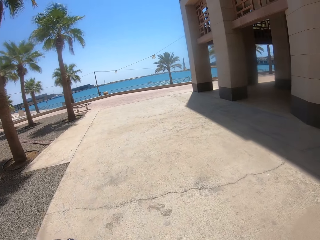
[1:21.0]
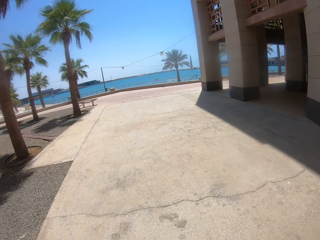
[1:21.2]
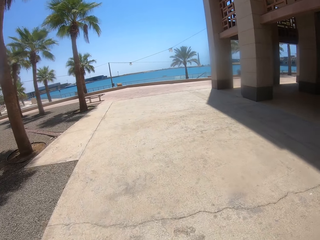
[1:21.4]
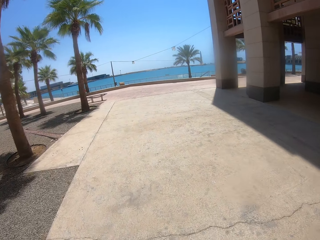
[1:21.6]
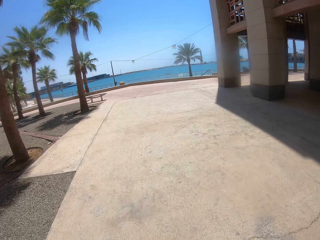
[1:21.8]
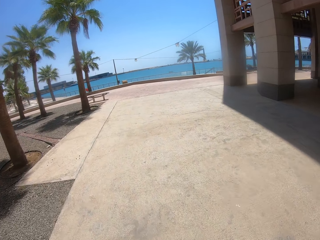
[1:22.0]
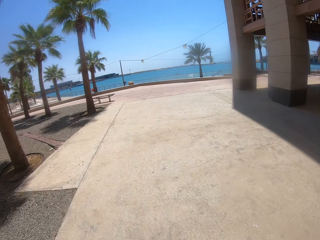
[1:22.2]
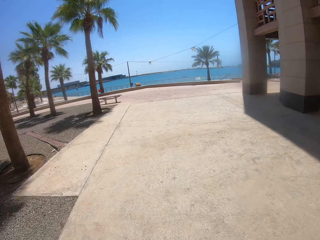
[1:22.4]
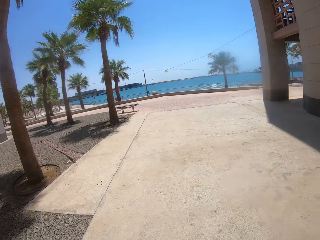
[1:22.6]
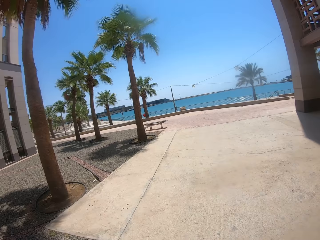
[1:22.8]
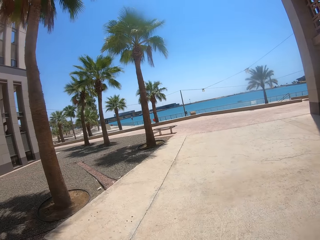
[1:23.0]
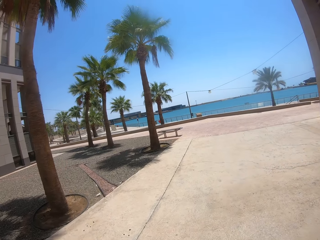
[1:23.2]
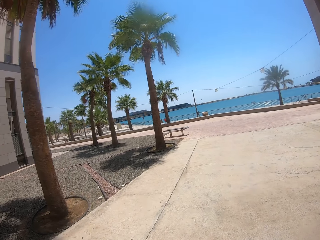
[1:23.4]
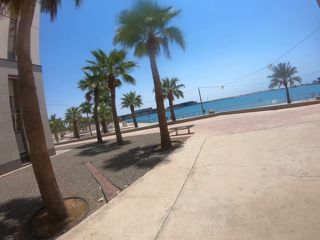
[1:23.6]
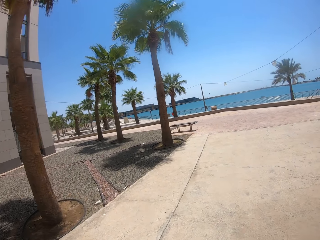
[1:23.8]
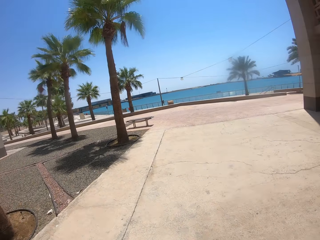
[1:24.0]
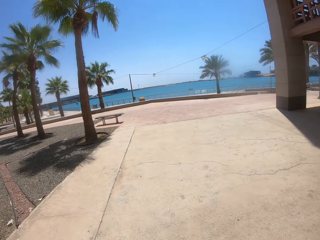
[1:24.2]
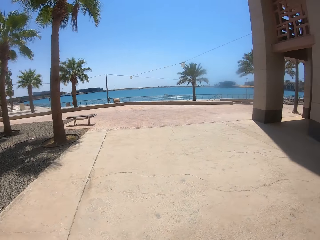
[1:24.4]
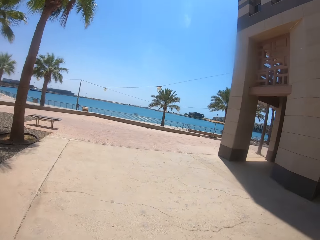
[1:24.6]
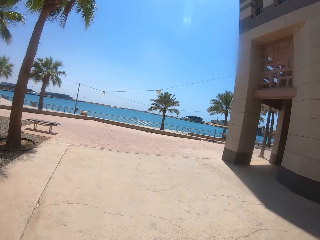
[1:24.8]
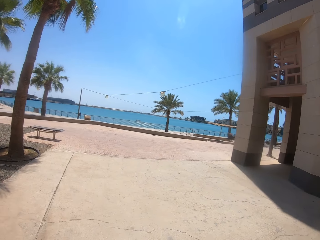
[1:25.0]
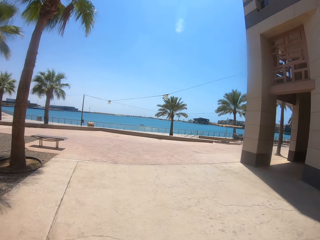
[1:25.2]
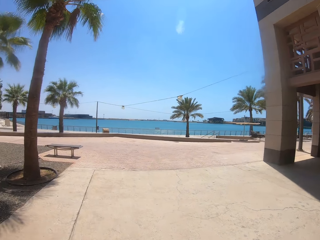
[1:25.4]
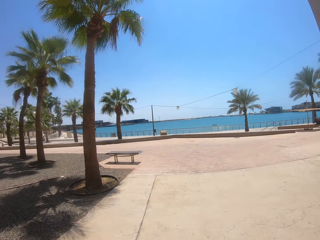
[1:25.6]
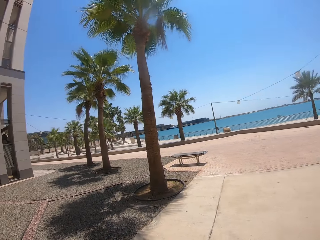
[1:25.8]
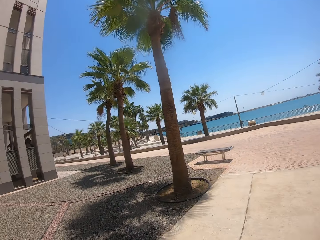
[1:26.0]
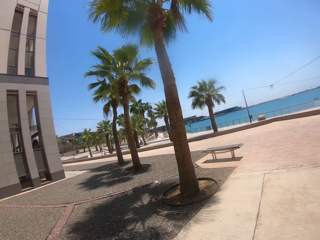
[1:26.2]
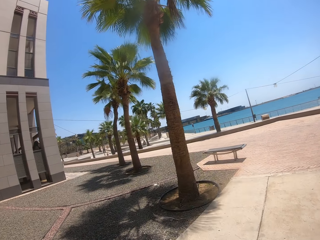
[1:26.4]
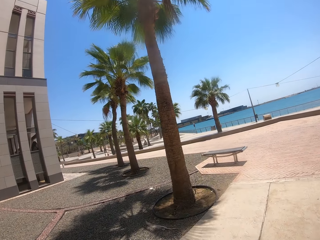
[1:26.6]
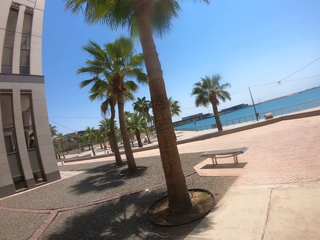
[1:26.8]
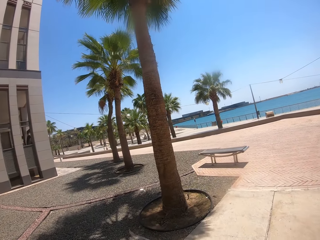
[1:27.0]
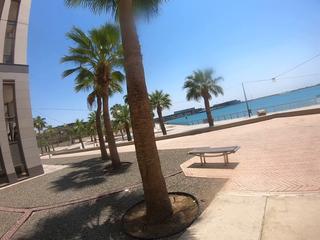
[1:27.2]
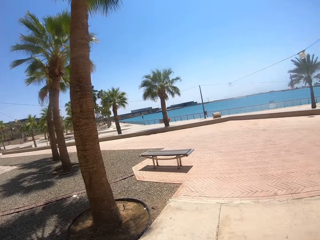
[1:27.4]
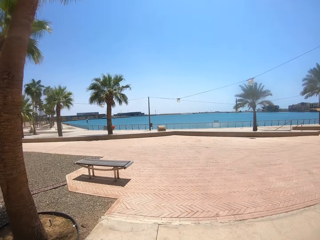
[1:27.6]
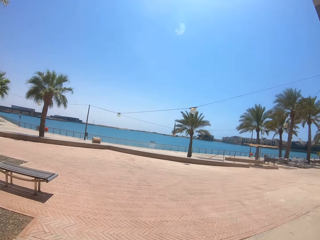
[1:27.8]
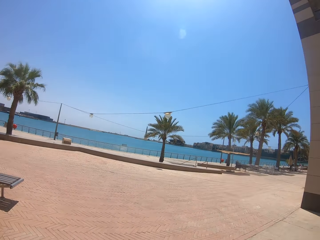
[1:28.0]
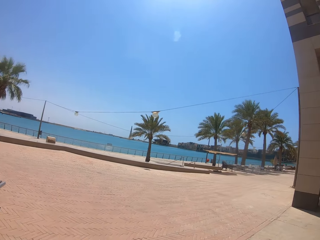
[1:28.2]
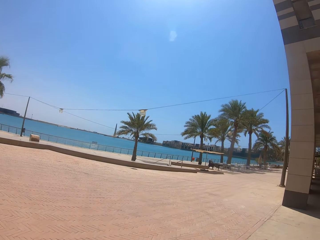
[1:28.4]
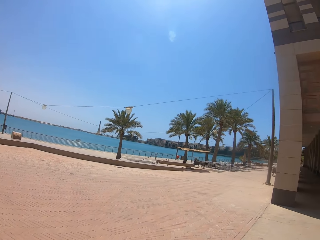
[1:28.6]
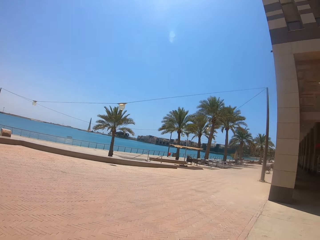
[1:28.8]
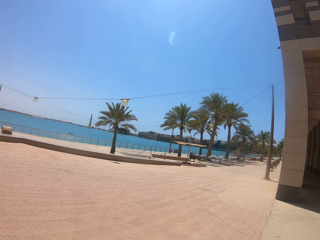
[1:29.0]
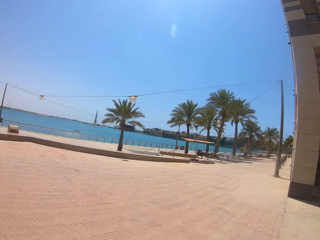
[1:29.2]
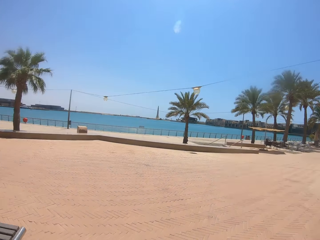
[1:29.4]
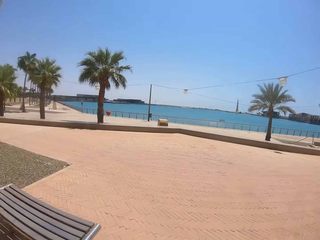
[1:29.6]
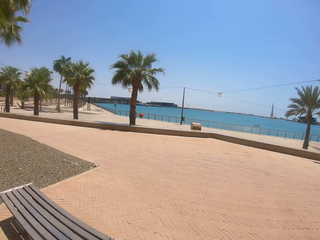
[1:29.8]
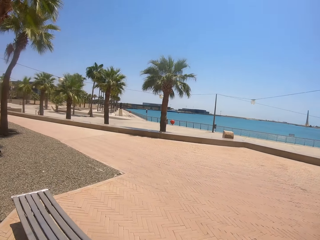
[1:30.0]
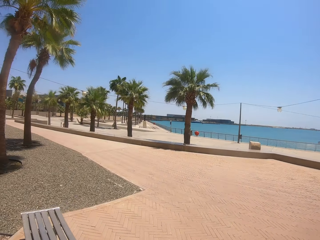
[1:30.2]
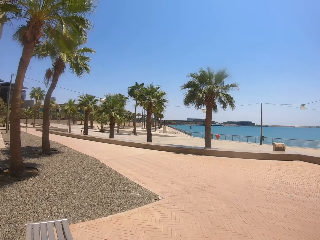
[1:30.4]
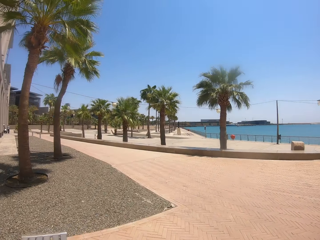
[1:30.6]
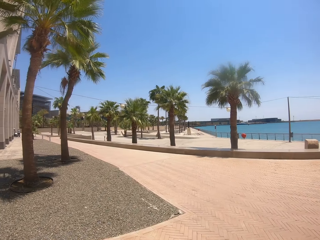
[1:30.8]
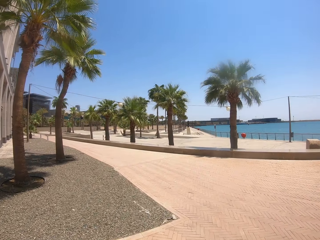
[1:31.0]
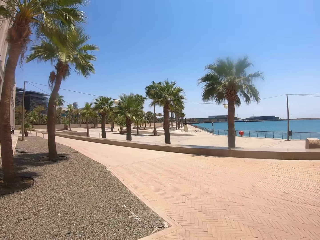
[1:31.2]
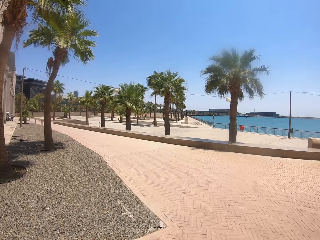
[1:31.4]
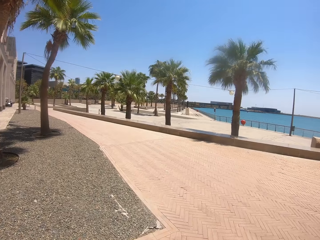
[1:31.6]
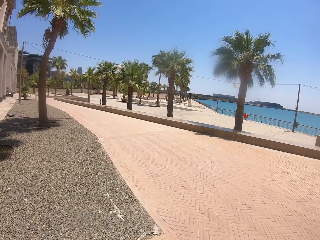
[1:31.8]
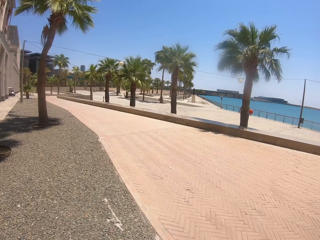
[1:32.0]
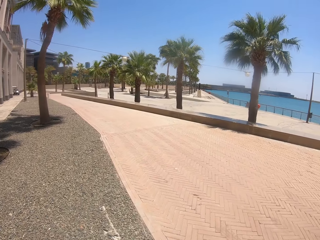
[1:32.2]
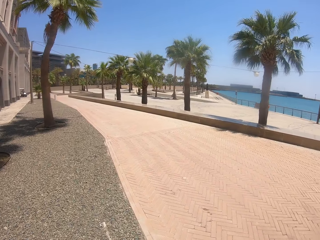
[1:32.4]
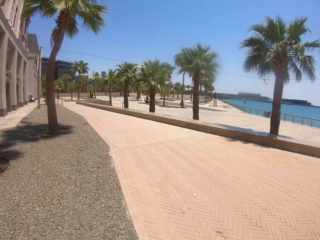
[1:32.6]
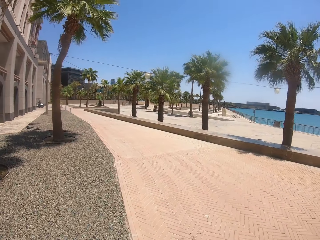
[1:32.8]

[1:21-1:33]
The camera wearer looks around the compound. They walk around the compound.

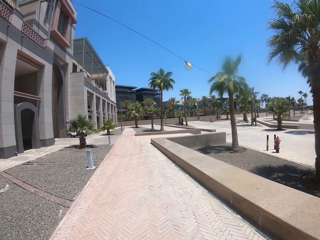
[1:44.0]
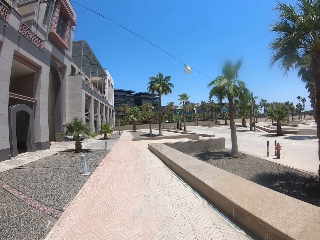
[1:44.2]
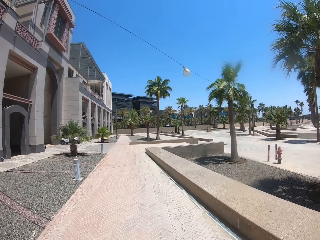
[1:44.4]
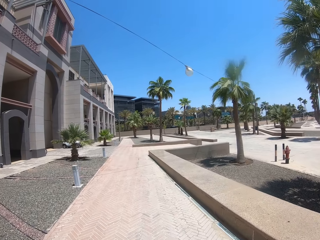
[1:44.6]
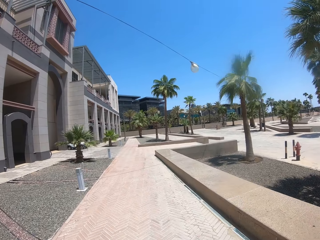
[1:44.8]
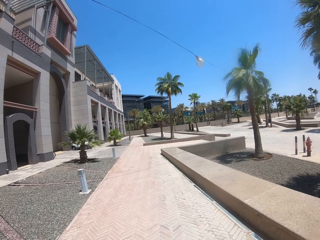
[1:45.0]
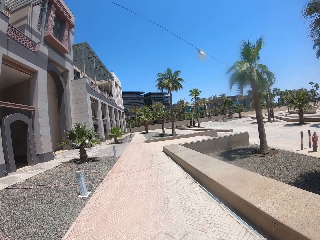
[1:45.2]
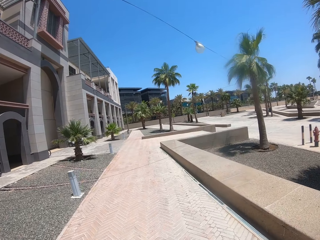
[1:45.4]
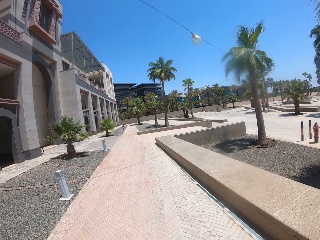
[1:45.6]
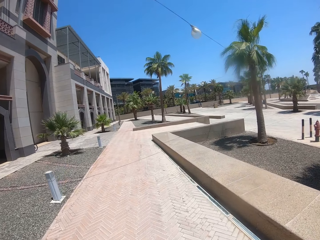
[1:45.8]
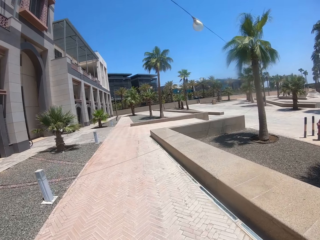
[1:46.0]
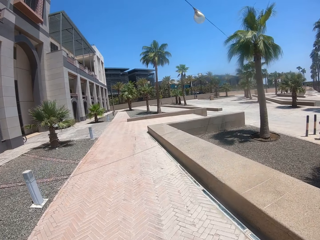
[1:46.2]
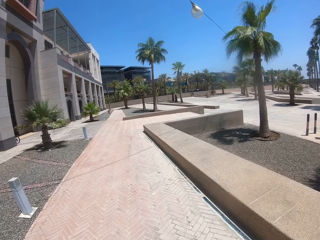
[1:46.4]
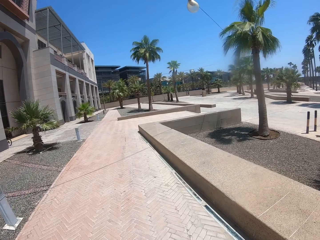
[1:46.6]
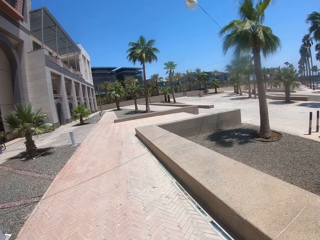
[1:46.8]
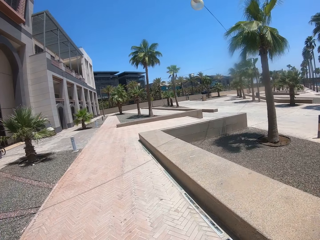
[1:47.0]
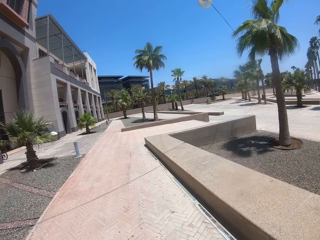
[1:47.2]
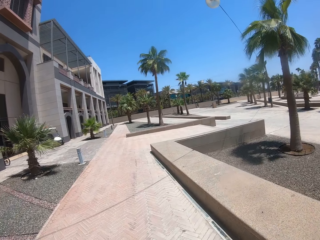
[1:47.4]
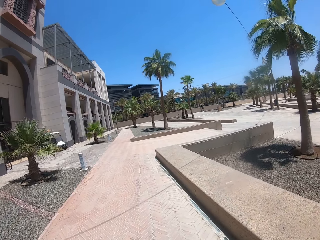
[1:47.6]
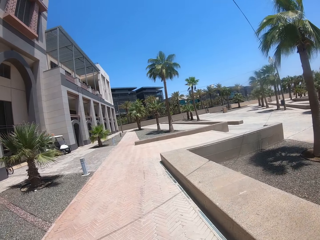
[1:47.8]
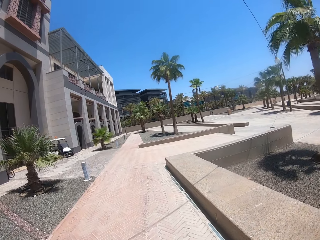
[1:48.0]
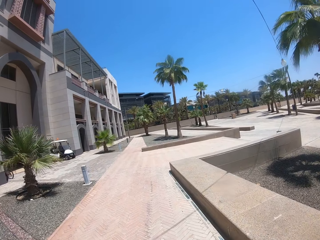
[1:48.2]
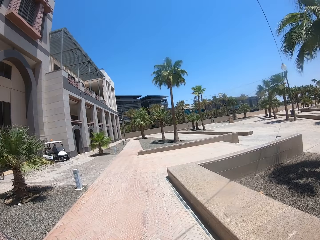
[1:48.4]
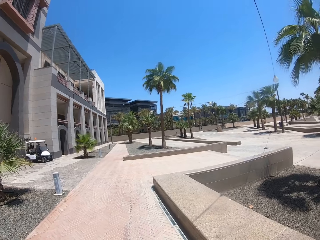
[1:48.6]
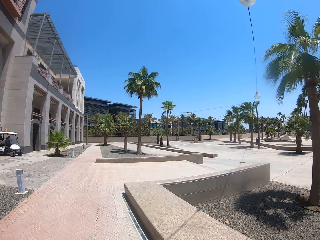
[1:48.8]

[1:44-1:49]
The camera wearer holds a container.

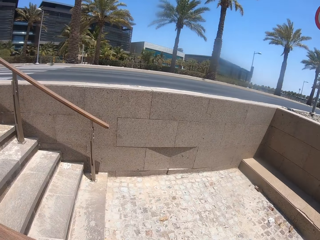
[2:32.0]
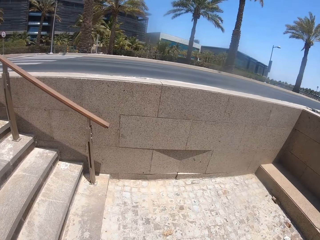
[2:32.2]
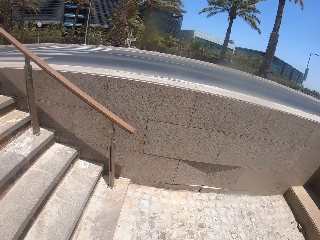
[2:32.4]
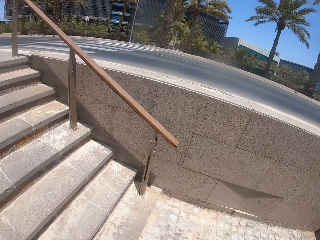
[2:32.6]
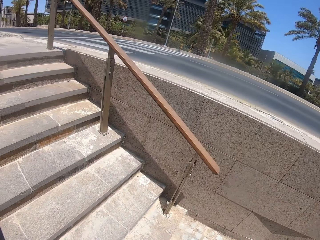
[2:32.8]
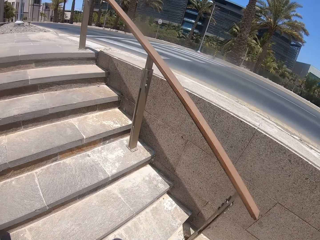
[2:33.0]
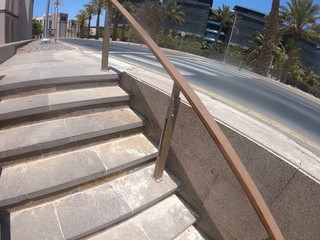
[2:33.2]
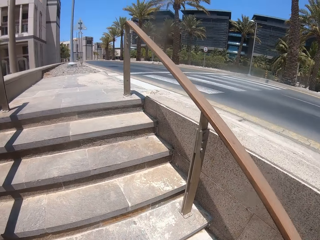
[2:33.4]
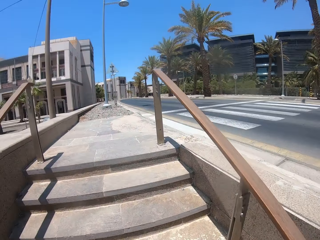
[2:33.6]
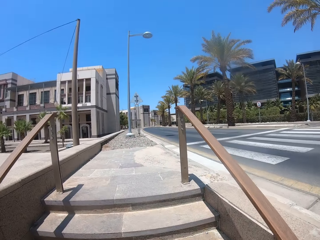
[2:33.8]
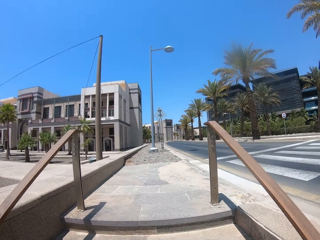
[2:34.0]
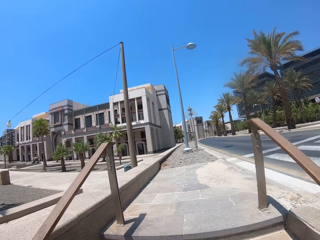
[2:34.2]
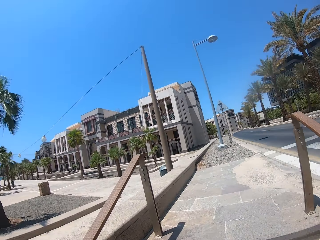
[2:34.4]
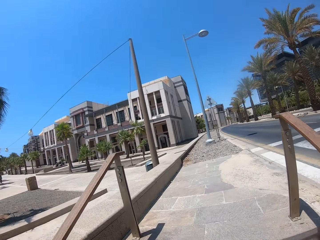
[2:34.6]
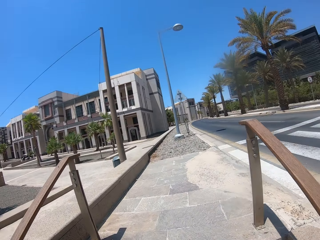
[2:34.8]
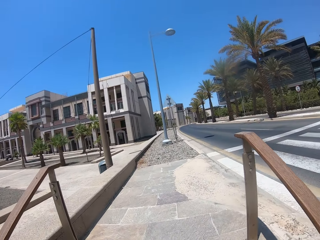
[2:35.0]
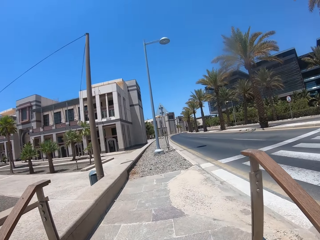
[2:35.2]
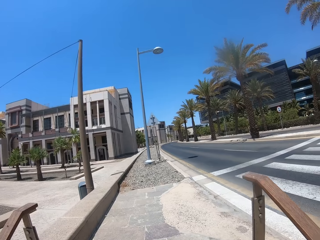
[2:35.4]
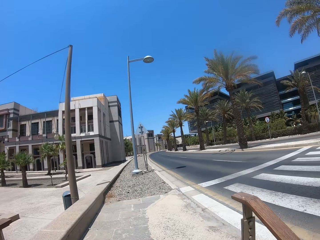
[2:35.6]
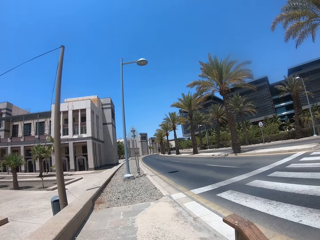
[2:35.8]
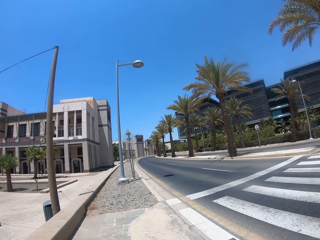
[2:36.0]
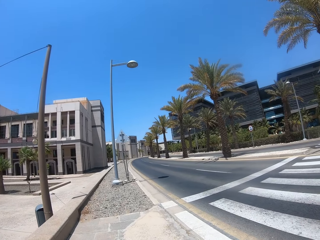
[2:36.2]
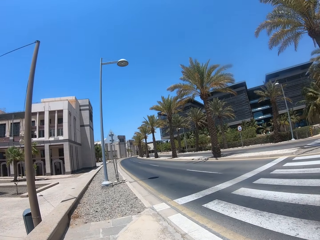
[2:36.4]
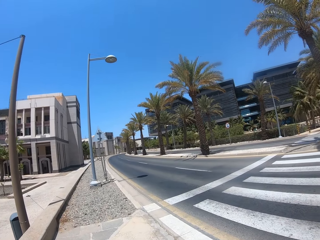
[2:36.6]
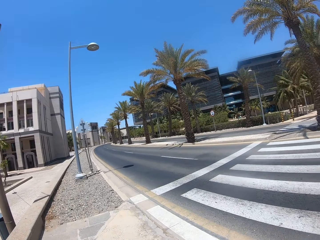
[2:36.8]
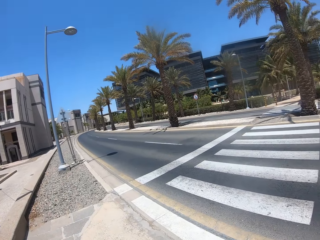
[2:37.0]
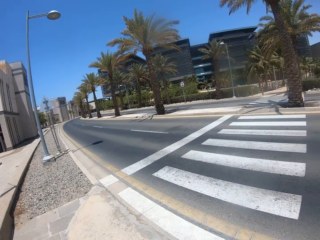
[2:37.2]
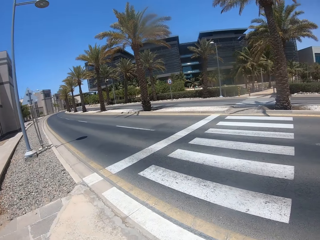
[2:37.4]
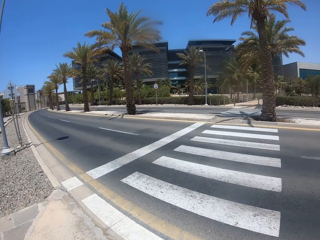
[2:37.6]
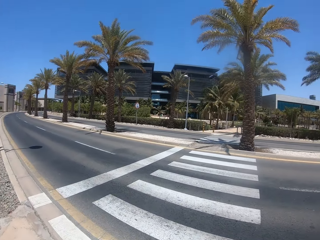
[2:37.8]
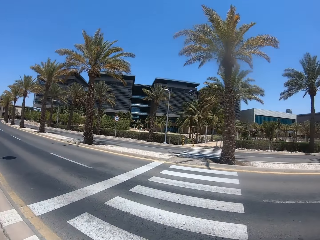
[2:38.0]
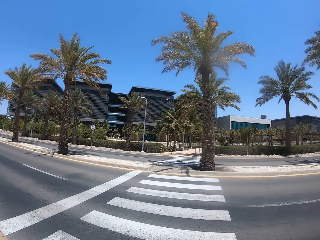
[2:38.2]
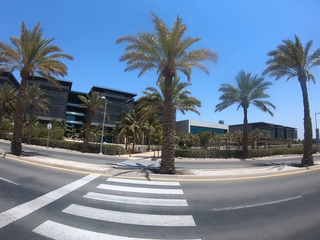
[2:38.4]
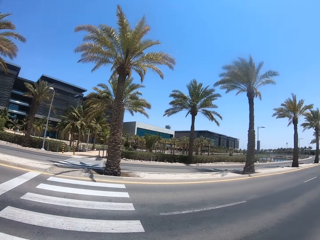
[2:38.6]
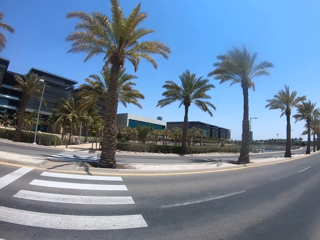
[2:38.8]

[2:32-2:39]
The camera wearer walks up the stairs.
